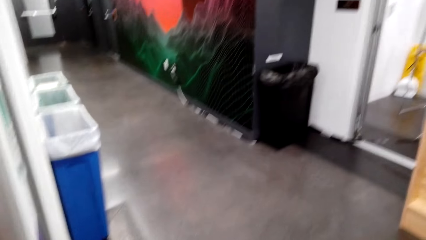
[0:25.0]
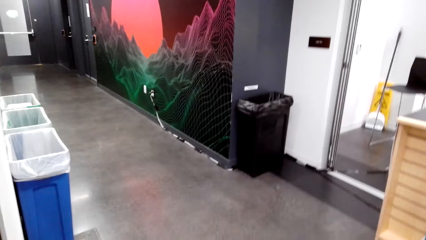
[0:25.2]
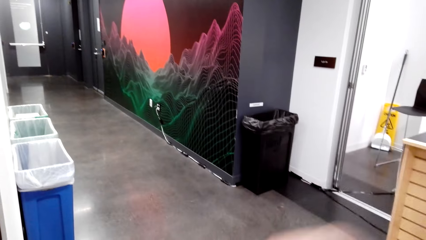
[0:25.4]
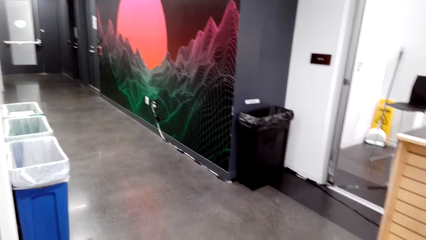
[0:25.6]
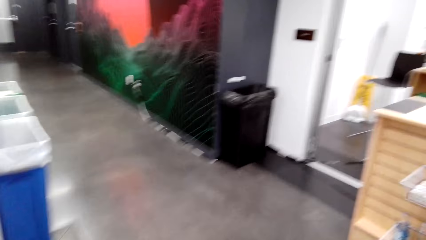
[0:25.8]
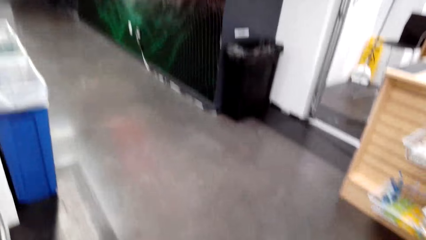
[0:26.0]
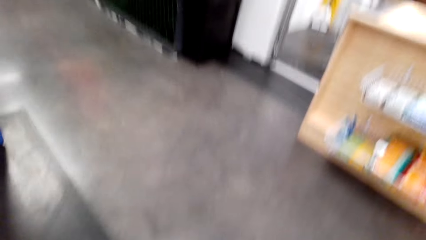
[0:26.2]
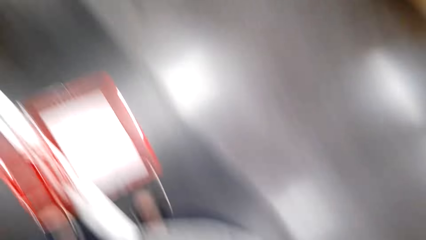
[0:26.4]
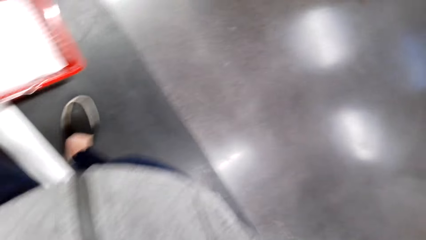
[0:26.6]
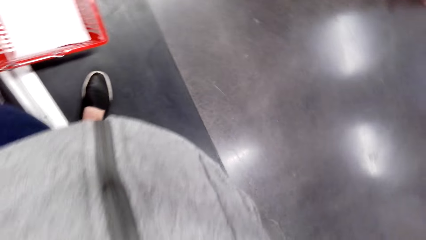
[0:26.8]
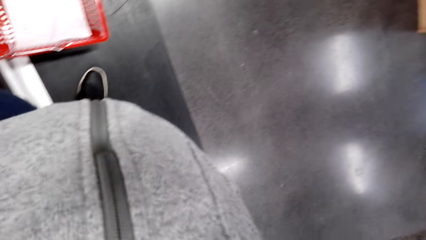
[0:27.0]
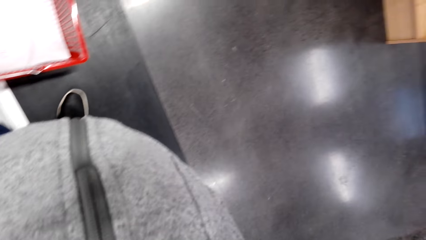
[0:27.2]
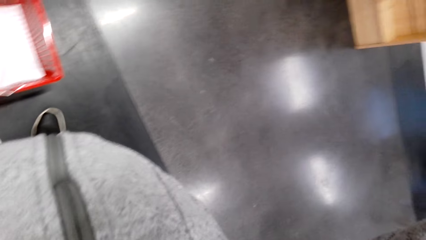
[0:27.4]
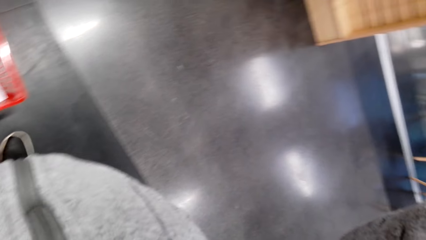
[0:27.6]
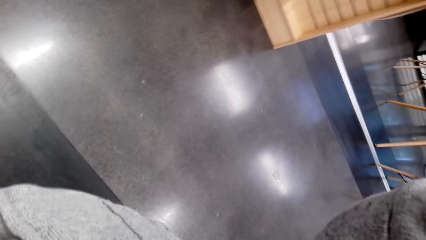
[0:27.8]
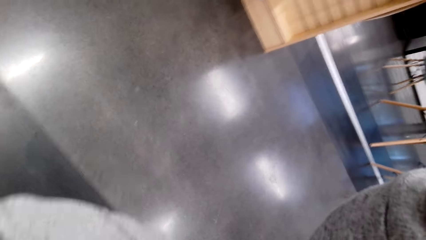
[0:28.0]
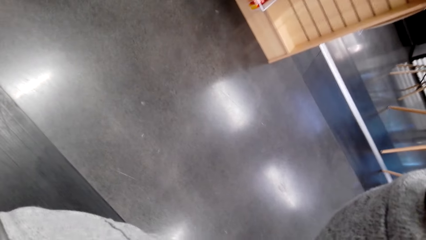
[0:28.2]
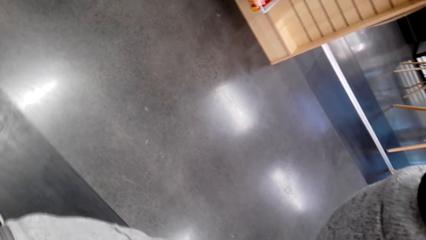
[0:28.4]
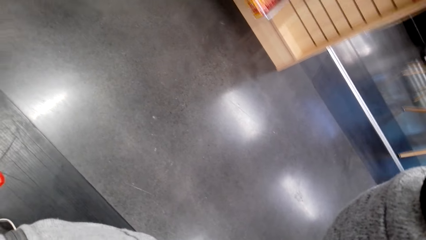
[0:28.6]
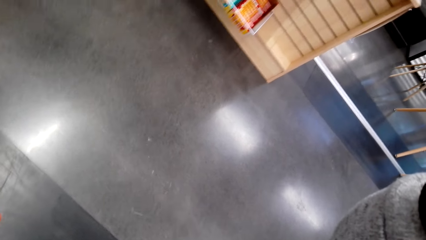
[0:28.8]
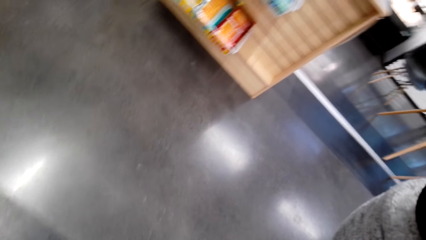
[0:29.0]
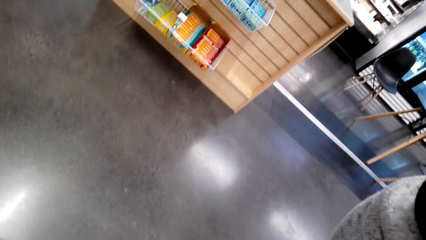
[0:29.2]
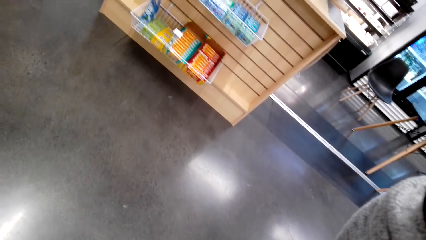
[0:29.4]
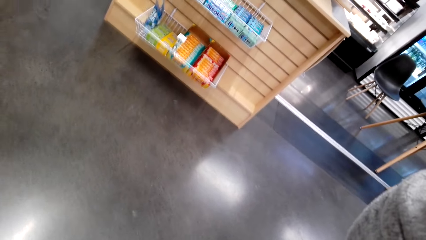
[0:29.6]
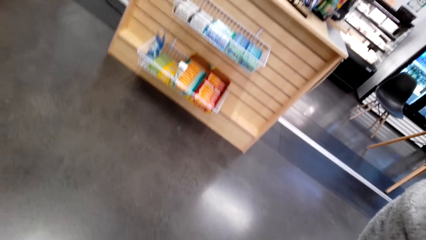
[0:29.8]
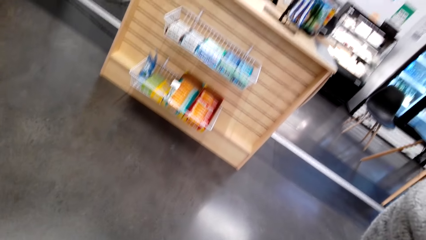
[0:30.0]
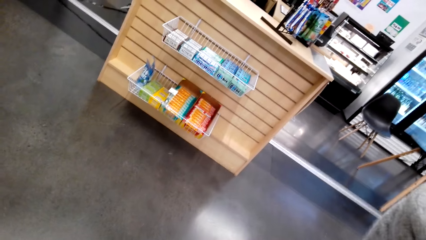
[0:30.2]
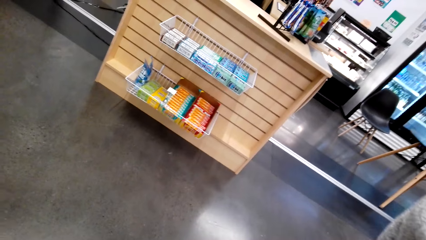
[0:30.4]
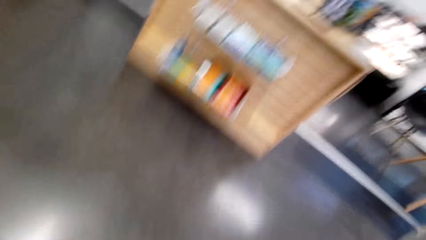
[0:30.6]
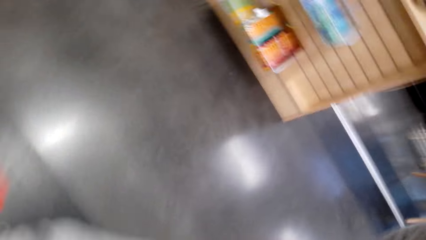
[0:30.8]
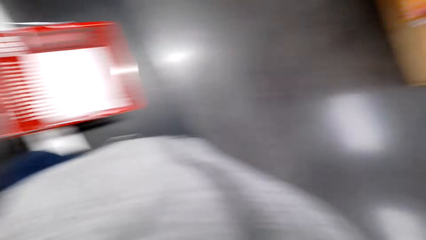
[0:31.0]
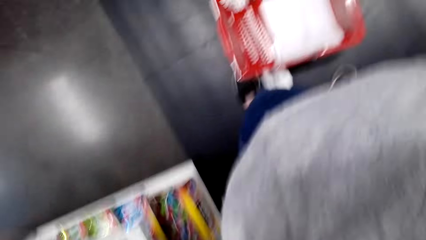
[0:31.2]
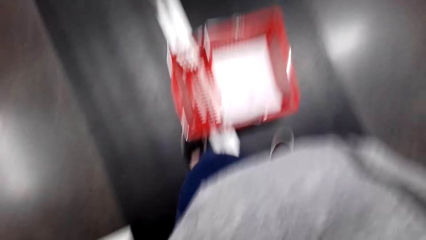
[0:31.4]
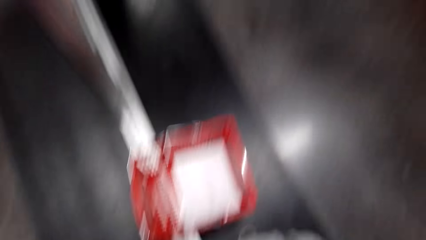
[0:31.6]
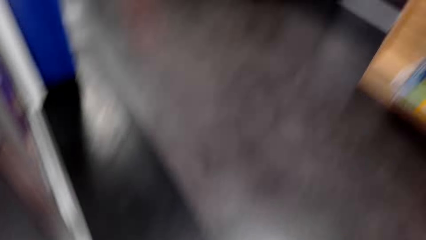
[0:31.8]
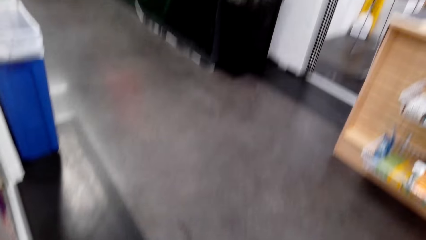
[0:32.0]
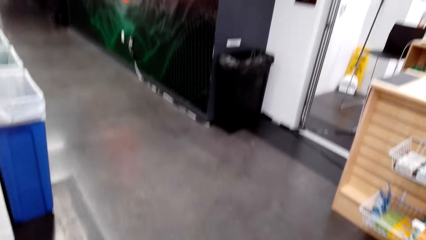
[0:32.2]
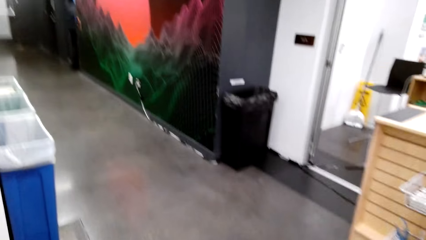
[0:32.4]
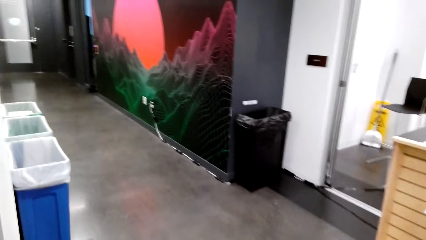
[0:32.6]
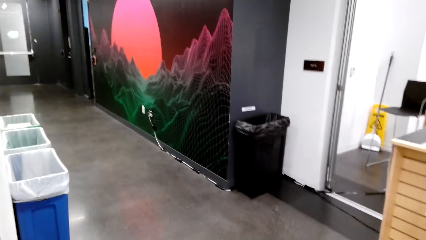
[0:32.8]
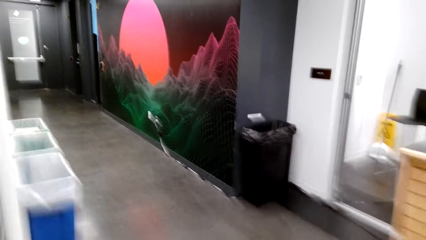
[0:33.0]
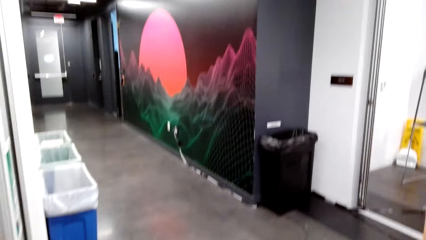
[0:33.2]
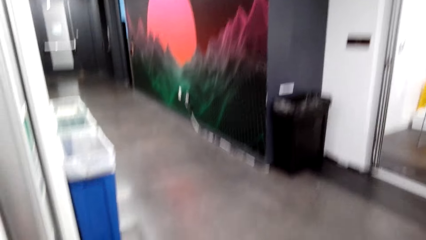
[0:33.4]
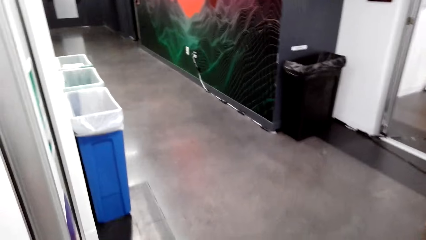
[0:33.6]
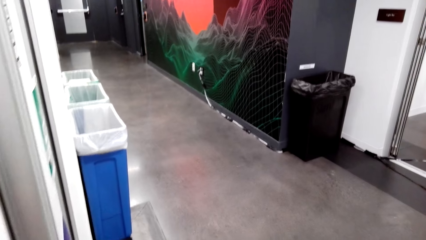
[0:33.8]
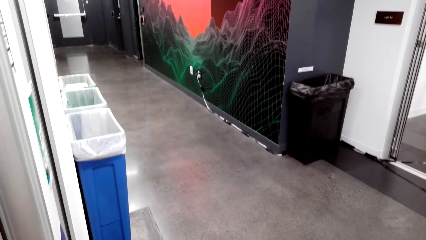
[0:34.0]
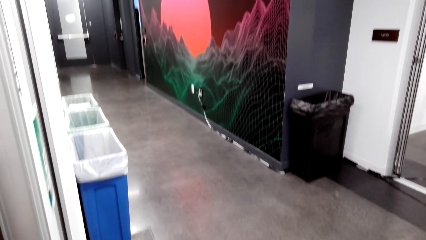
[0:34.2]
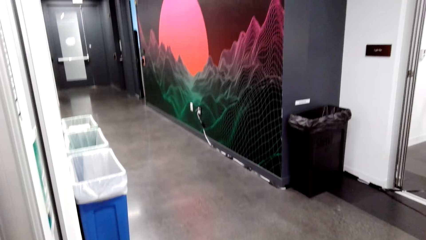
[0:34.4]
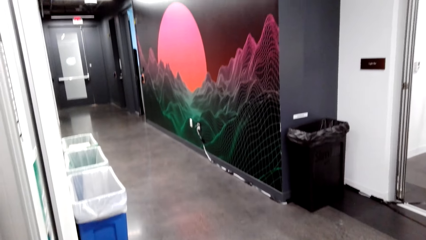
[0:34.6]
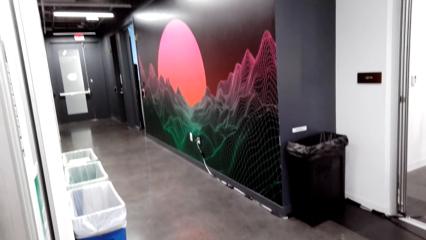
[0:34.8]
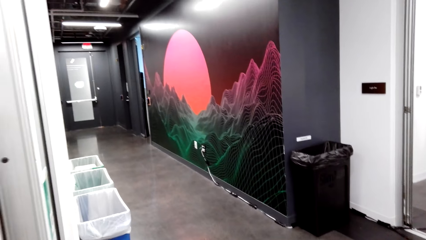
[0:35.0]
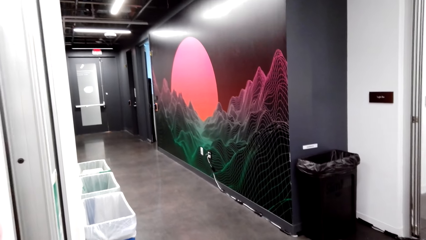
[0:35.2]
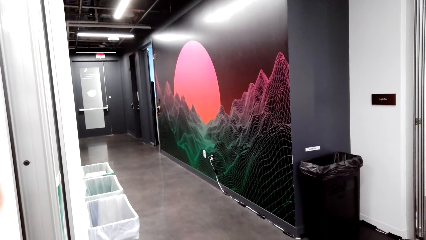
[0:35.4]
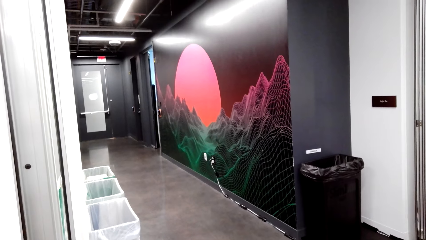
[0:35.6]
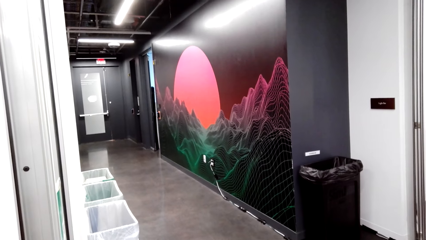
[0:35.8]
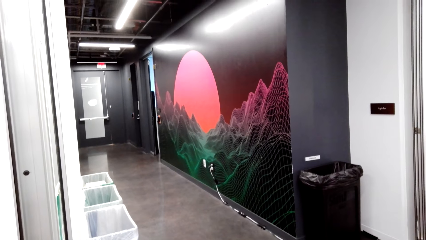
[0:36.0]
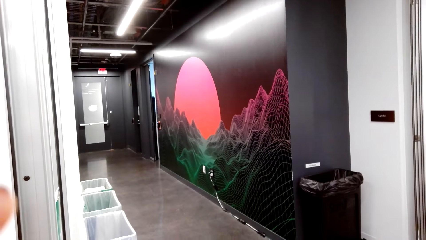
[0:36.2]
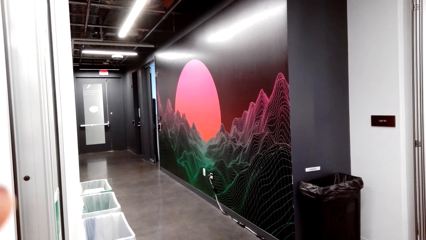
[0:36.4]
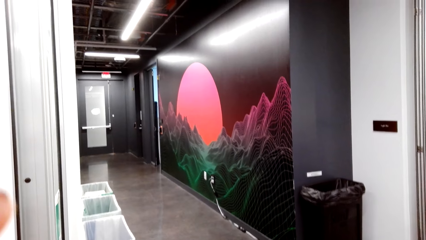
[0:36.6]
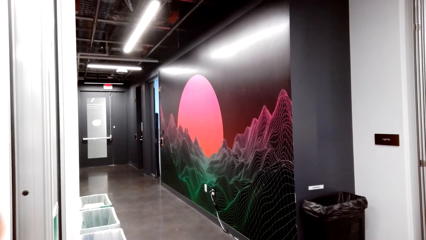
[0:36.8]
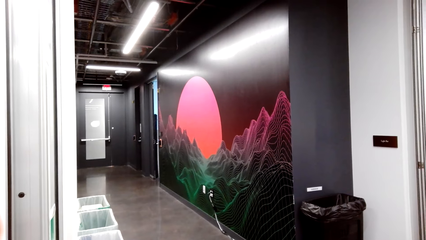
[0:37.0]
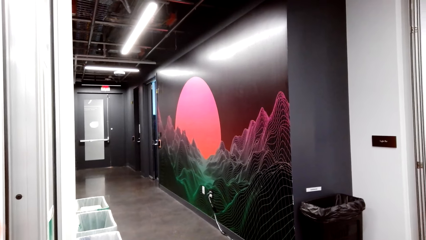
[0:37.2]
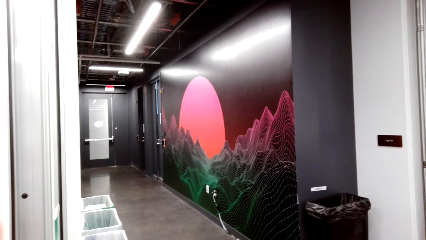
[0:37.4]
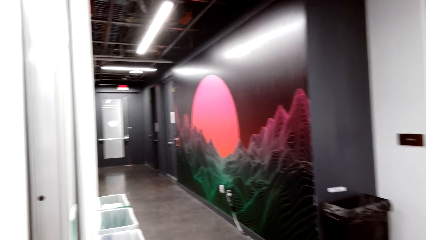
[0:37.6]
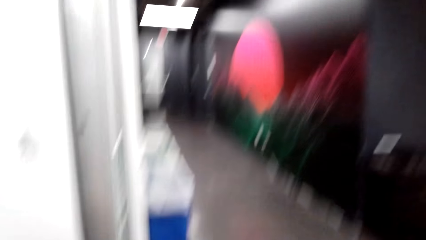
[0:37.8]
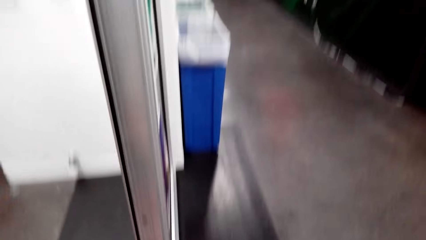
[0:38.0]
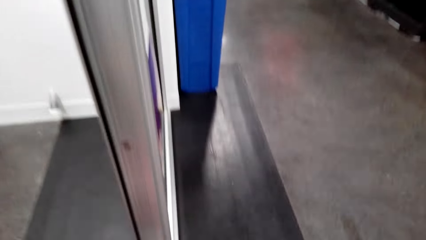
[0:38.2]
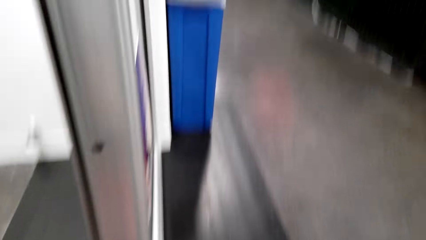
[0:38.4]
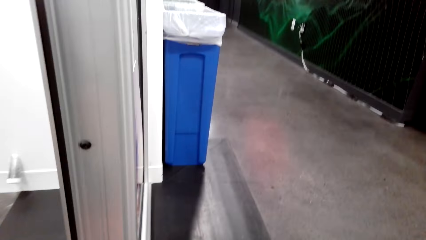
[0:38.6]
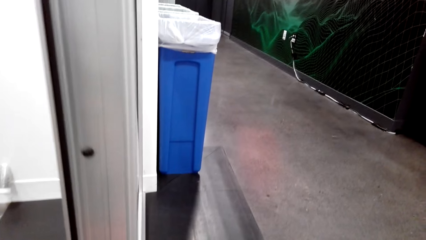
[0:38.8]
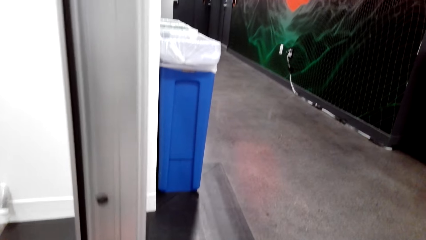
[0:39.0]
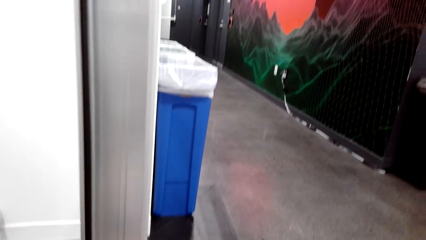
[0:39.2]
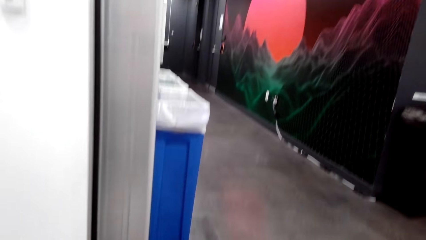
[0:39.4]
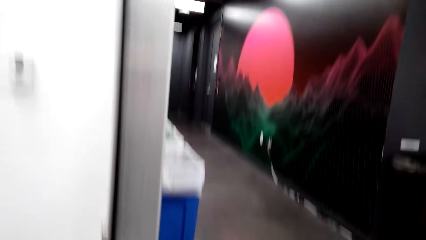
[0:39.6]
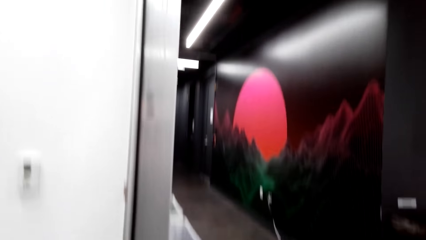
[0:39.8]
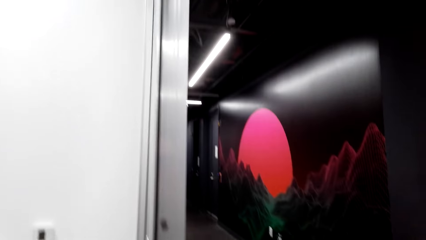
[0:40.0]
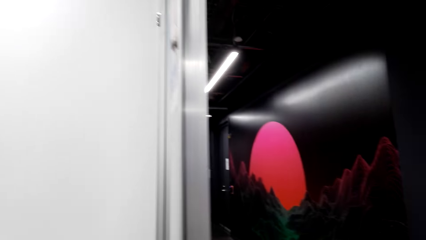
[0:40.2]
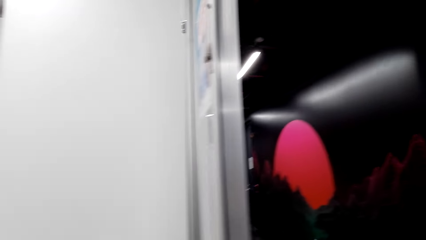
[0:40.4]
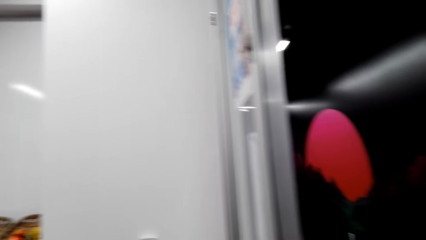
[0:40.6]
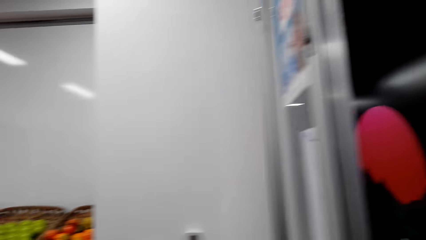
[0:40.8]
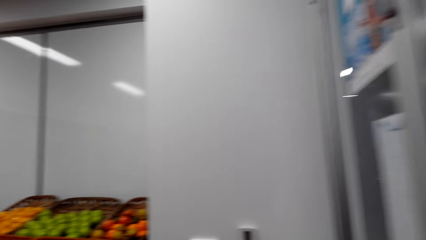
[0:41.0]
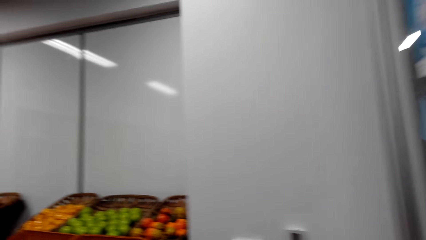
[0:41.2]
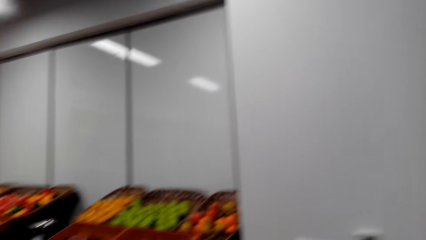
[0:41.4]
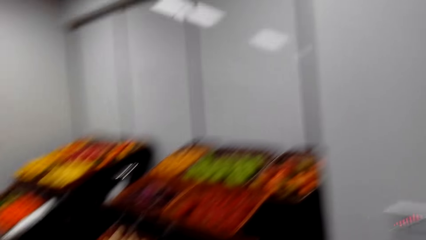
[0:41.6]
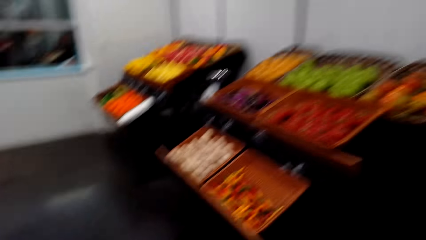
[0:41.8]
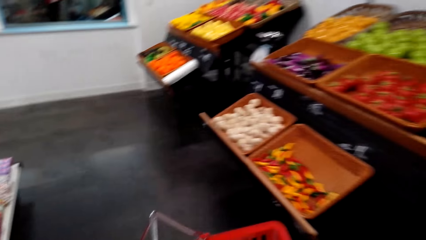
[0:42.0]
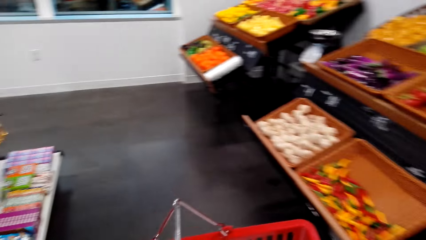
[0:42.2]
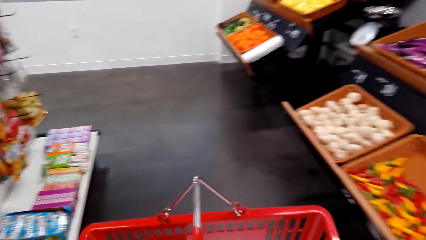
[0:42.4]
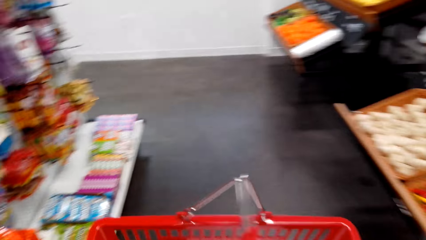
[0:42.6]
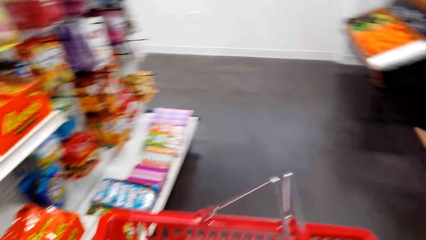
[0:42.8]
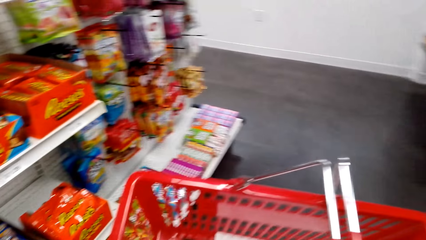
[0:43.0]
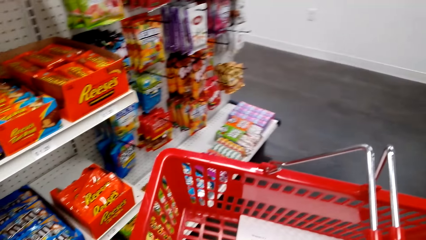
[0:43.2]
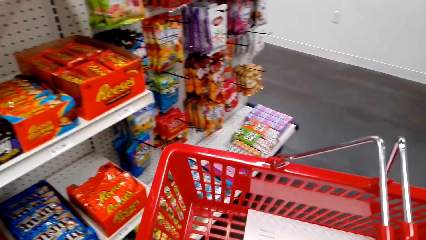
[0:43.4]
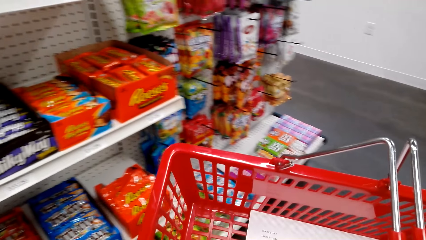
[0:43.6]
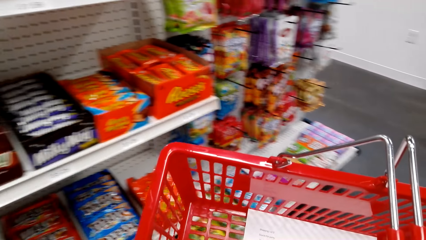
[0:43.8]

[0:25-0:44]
A woman lifts up the hand. The camera wearer fixes the camera. They move around with a shopping basket on the hand. They pick the shopping tray.
